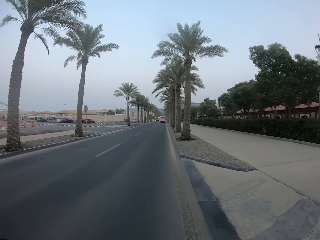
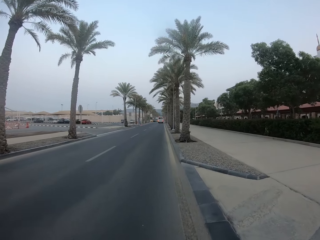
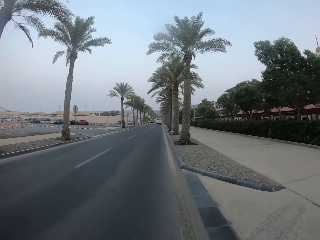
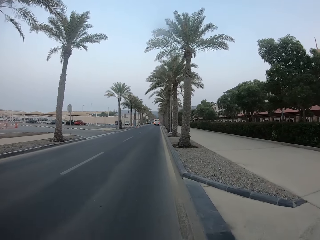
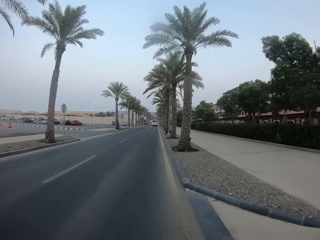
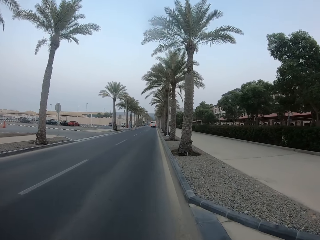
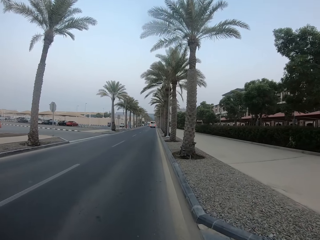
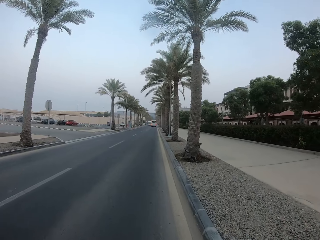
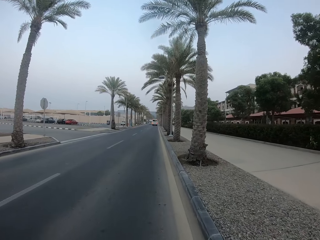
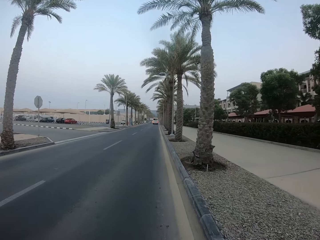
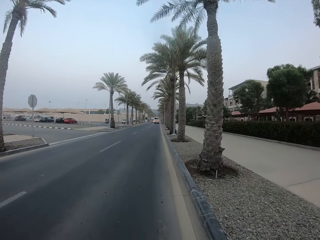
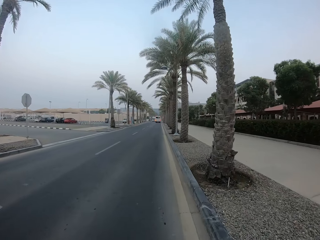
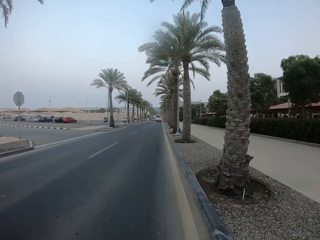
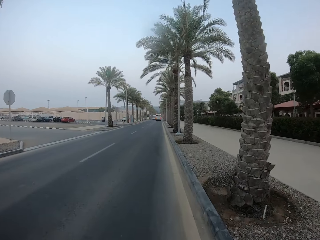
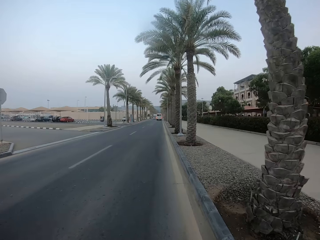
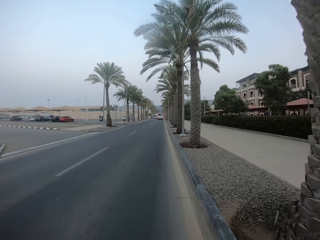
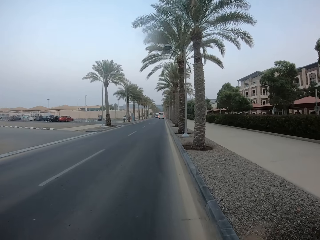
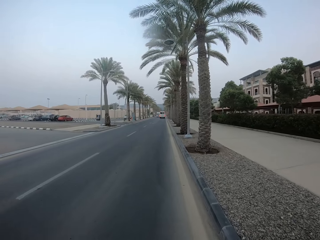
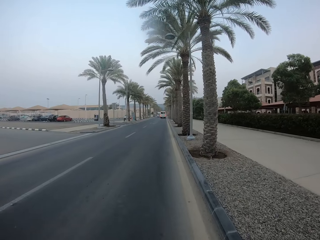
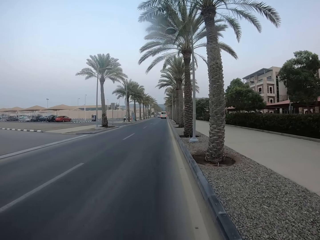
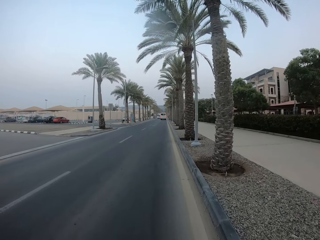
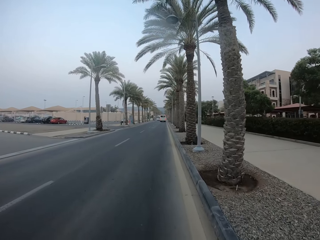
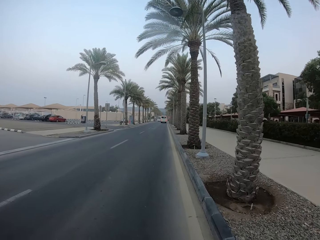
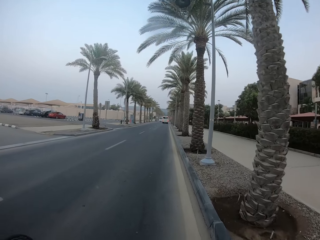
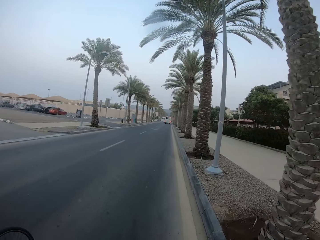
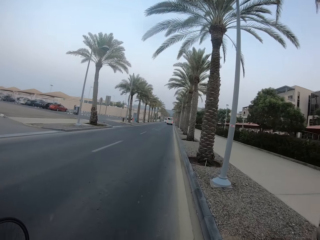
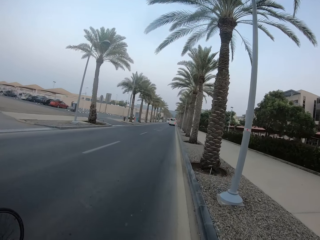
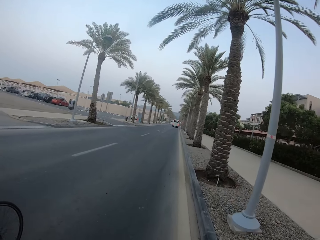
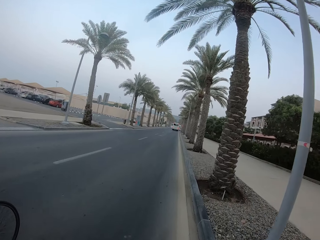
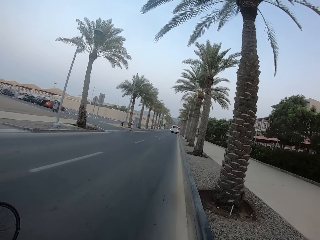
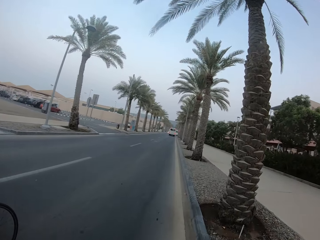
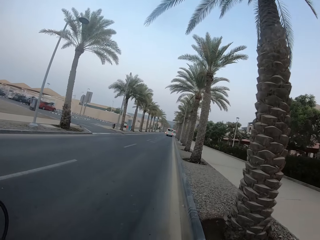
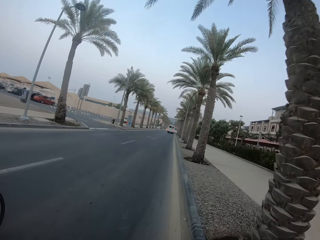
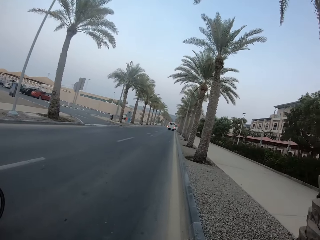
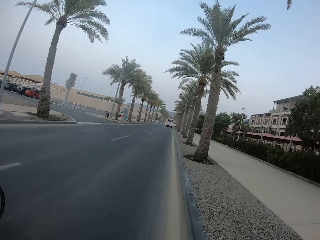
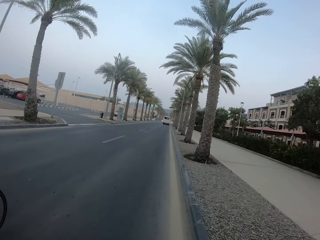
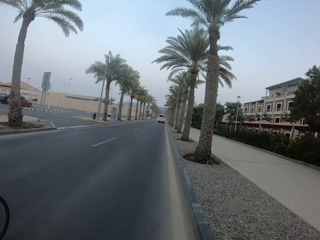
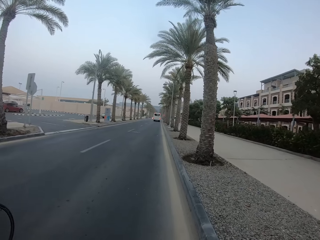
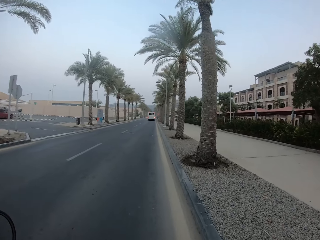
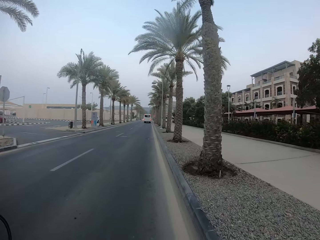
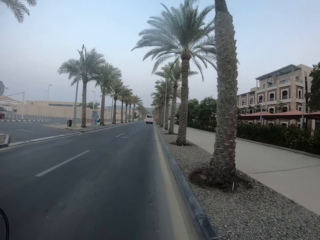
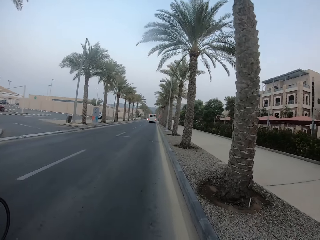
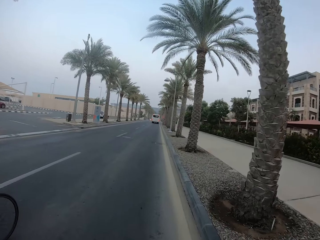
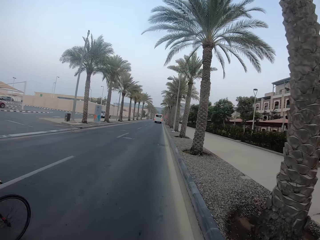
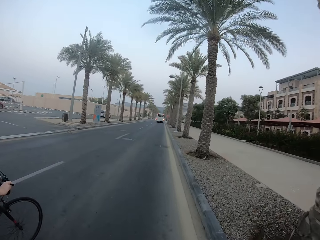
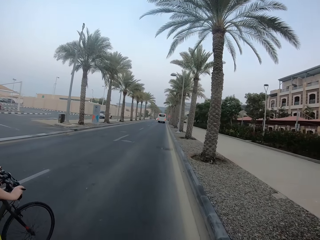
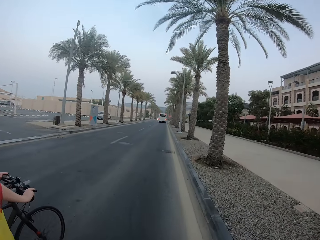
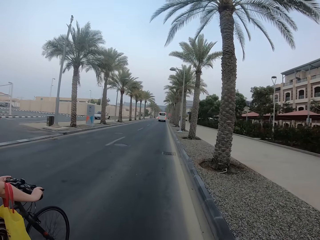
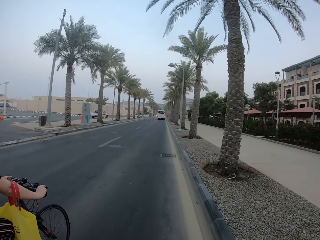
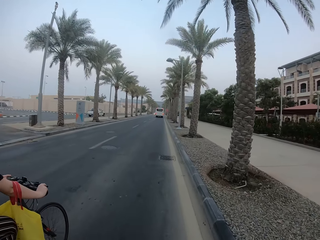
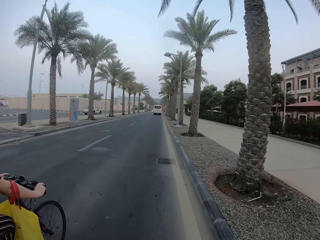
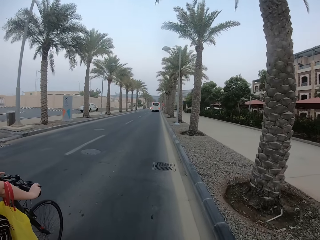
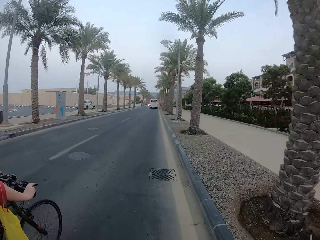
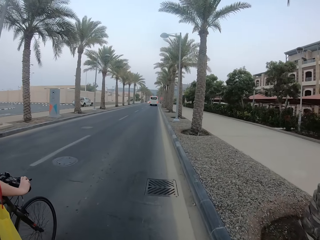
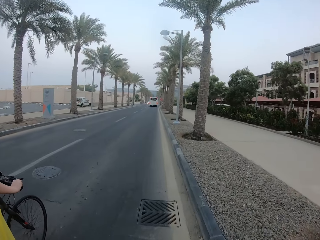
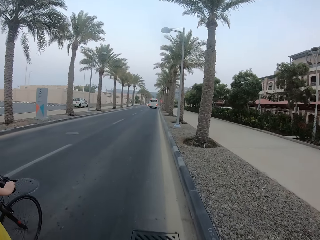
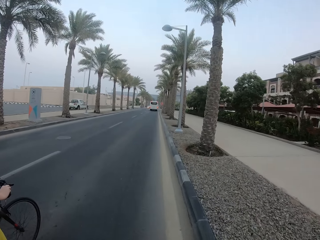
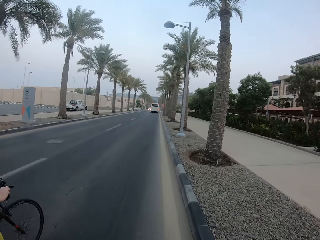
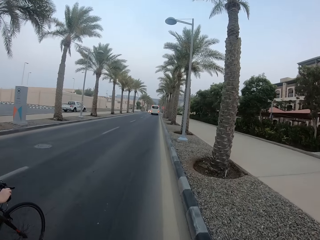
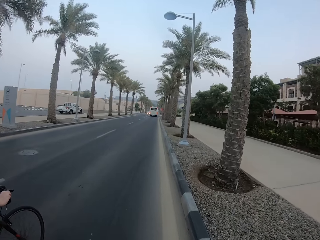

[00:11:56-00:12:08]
The camera wearer cycles. A woman cycles on the road.

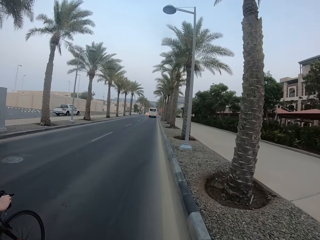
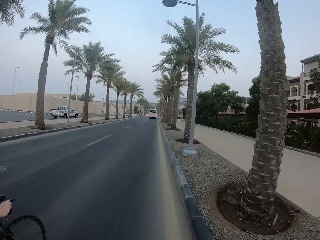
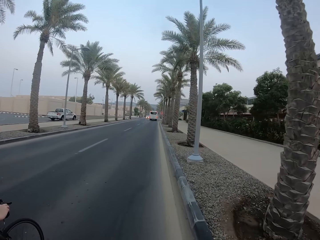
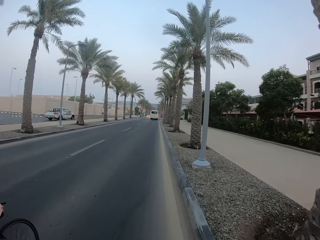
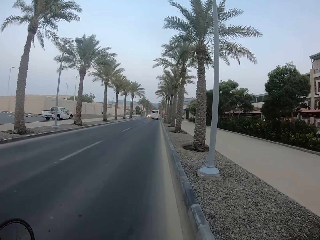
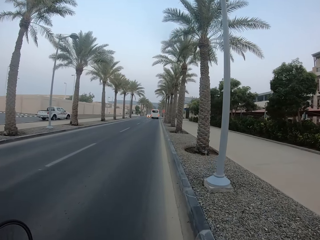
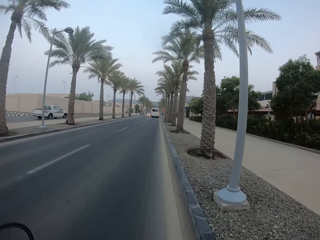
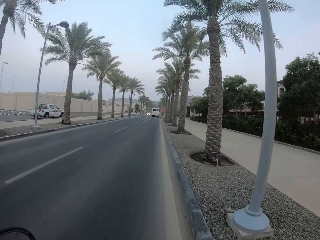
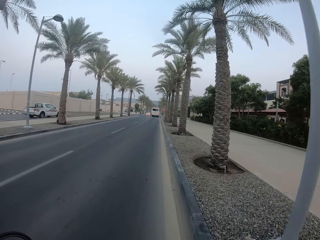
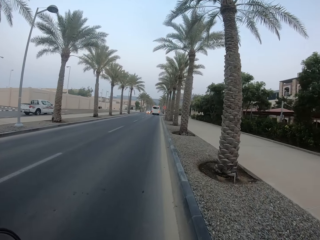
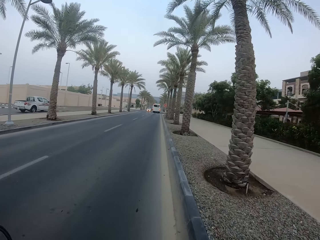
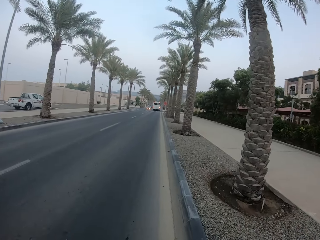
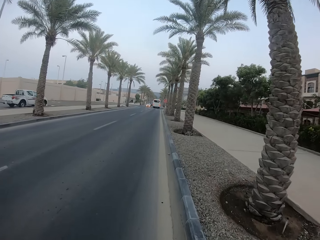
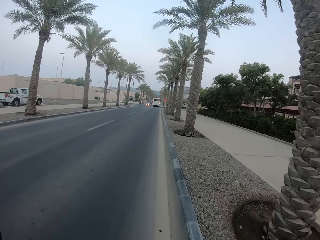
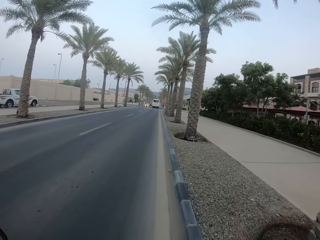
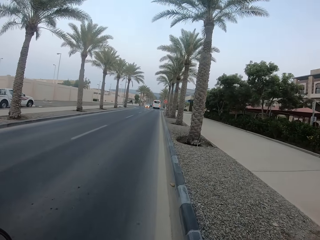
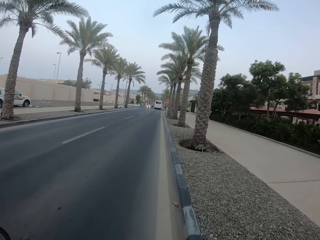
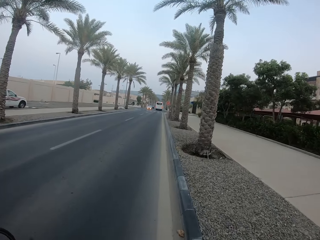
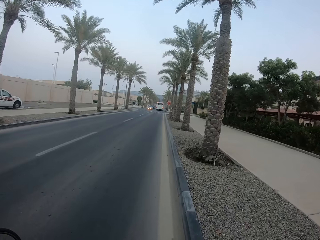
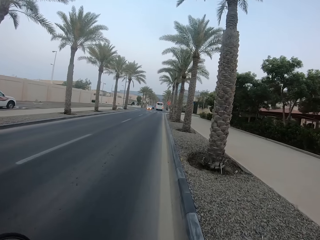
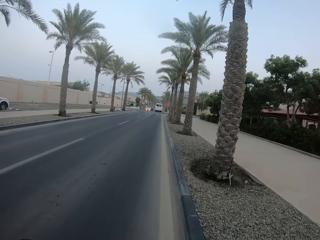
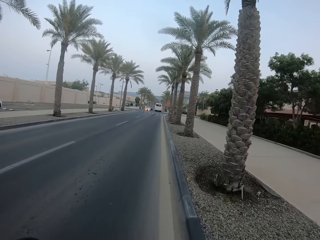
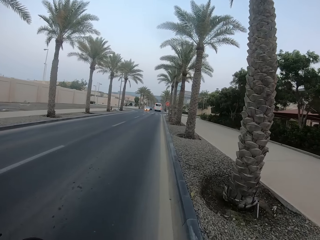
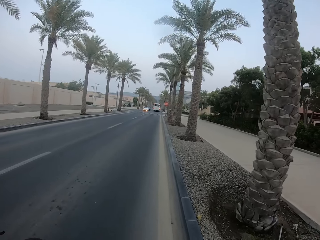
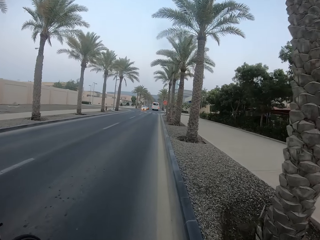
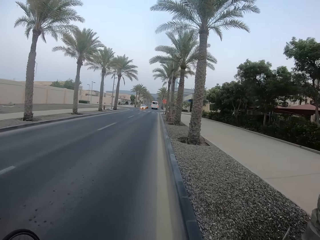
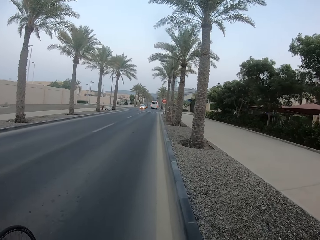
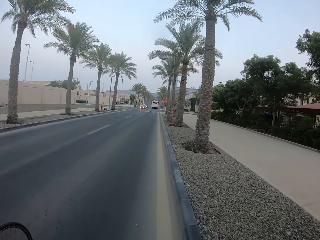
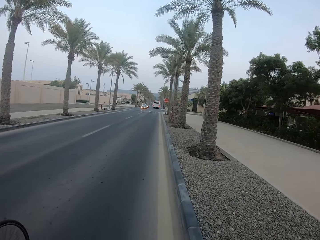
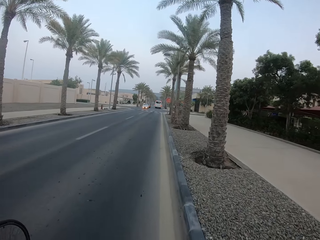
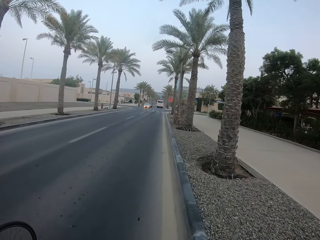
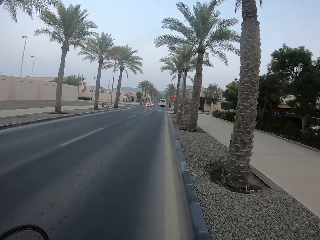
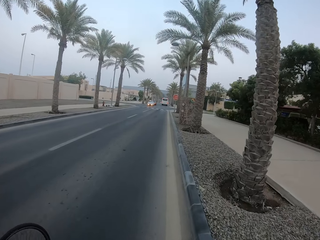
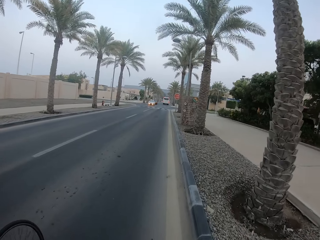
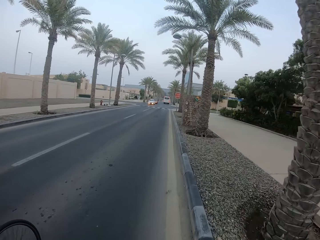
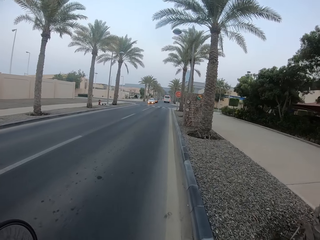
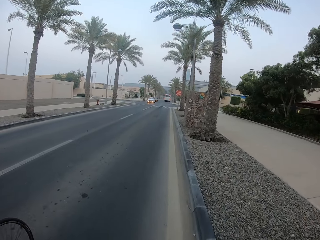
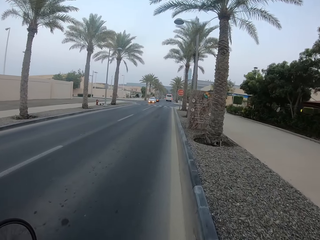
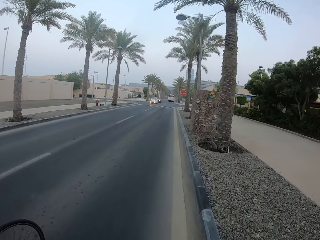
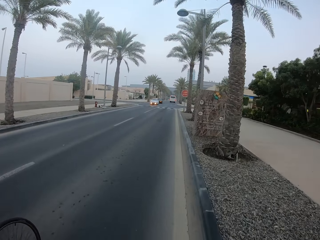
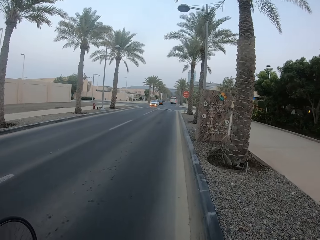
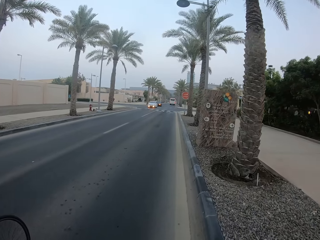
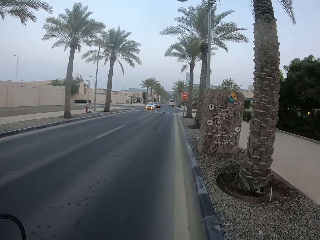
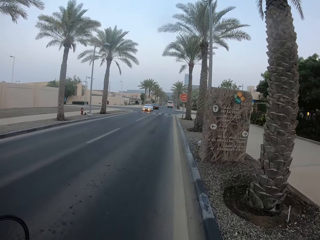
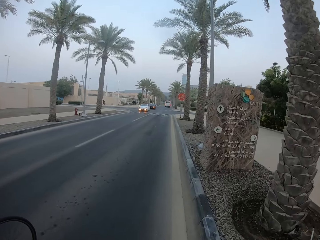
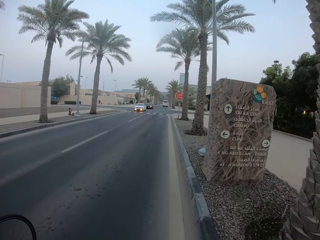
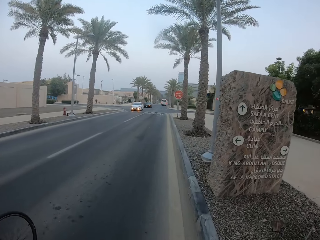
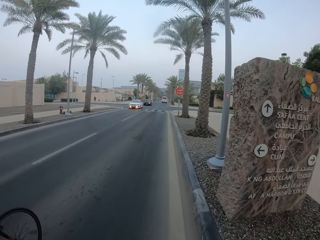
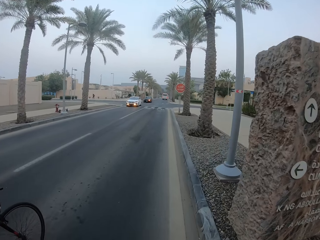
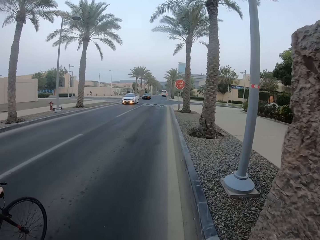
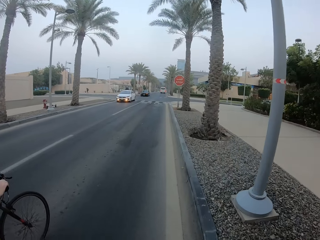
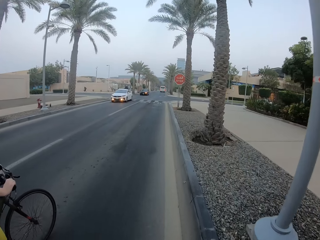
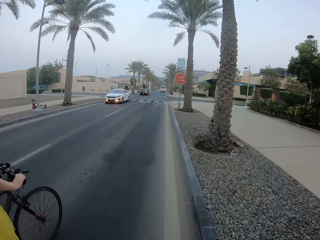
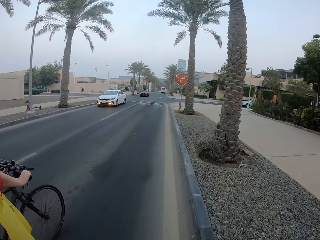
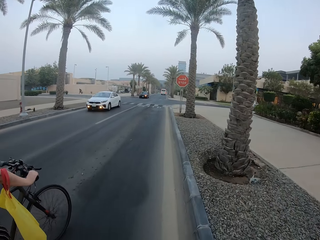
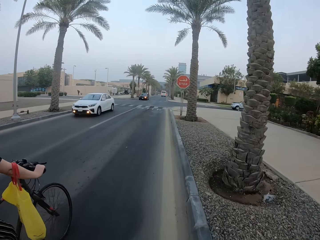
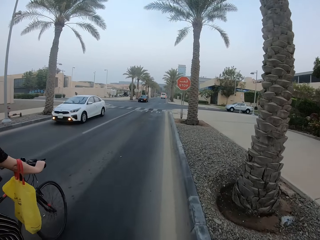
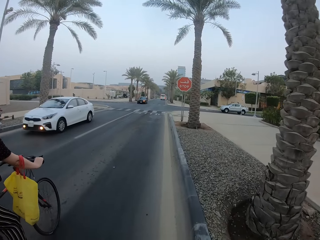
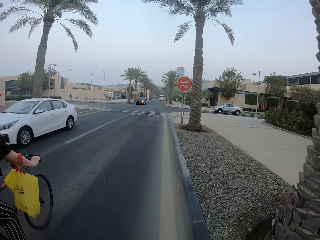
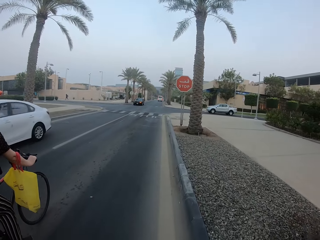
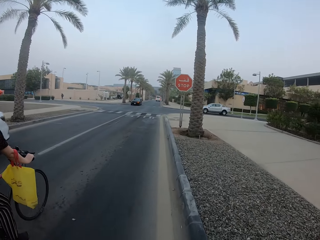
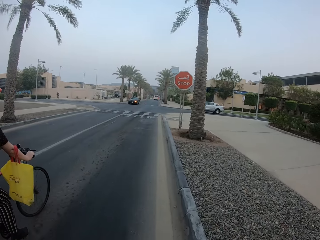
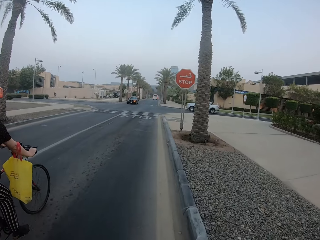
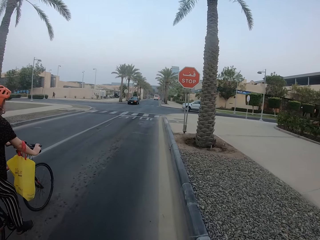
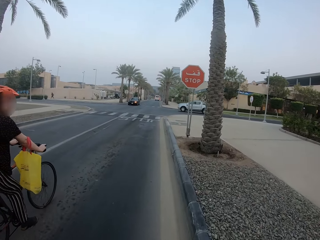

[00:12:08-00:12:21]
The camera wearer cycles on the road. A woman cycles on the road.
